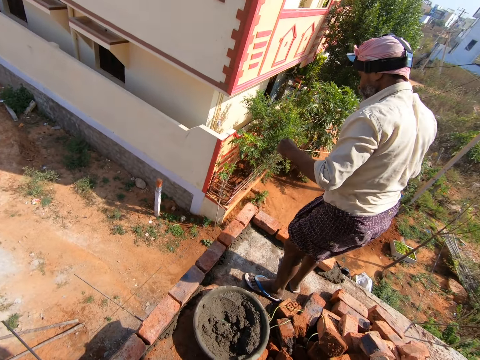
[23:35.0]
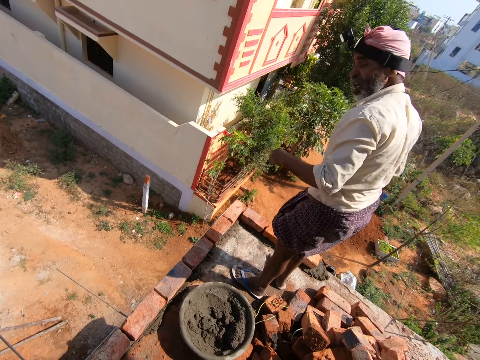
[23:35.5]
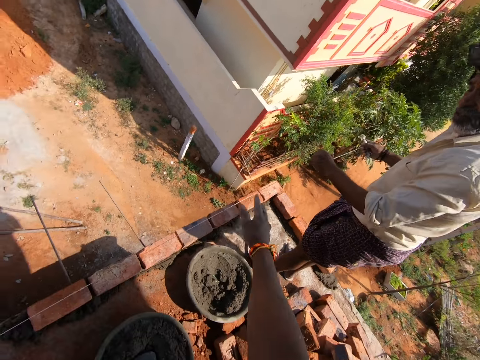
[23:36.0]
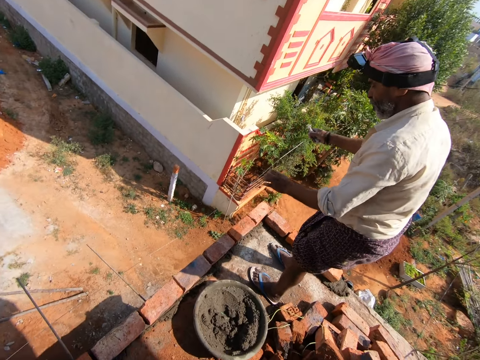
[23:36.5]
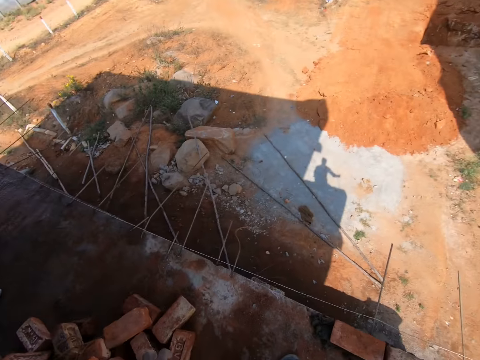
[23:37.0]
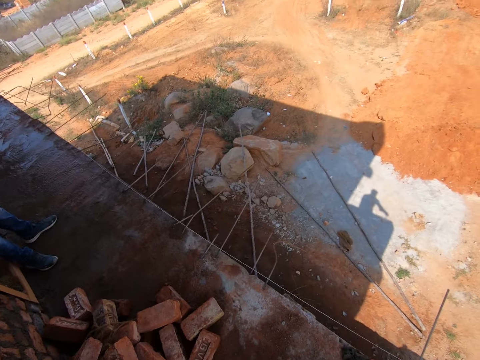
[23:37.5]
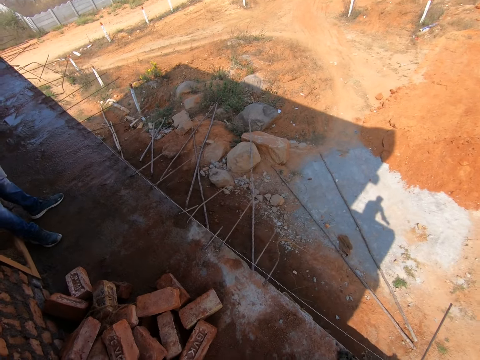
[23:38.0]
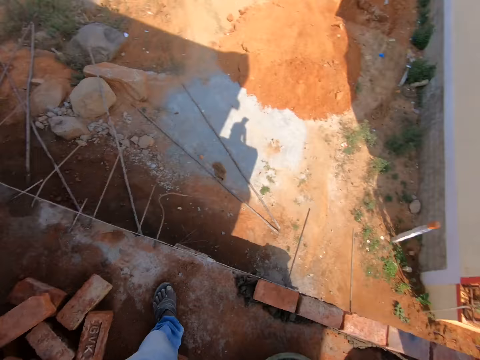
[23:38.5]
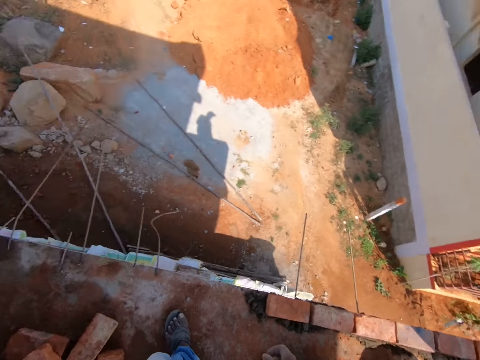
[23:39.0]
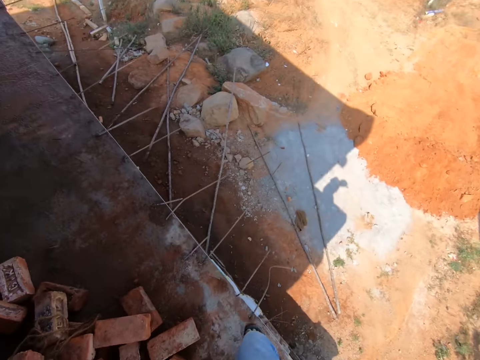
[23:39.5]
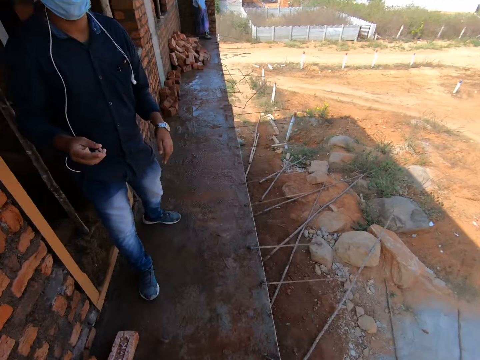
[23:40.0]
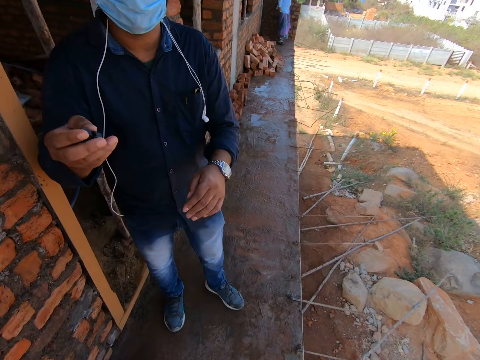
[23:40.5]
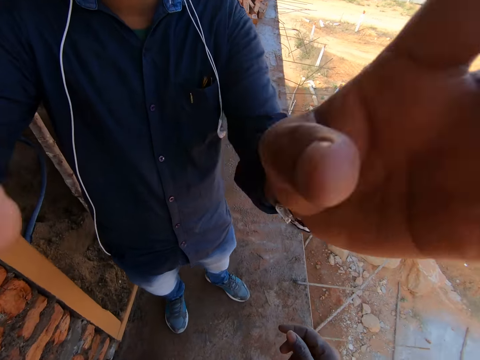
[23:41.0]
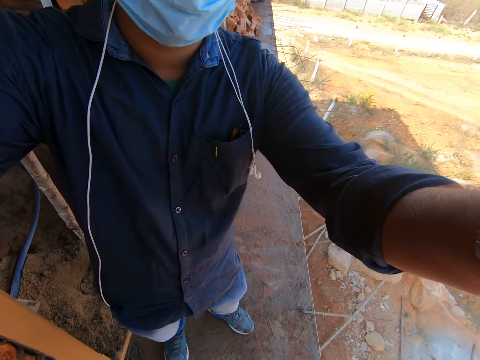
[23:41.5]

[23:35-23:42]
A man holds the thread in the hands. The camera wearer talks to the man. The man pulls a string. The camera wearer stares around the construction site. Another man adjusts the camera on the camera wearer's head. A man talks to the camera wearer.
